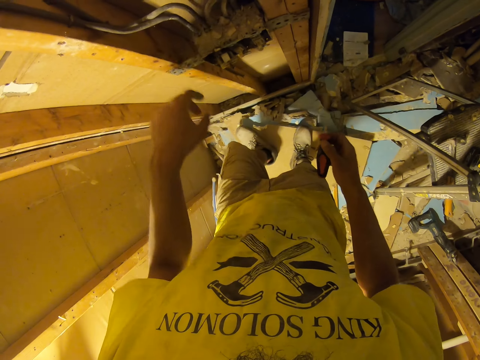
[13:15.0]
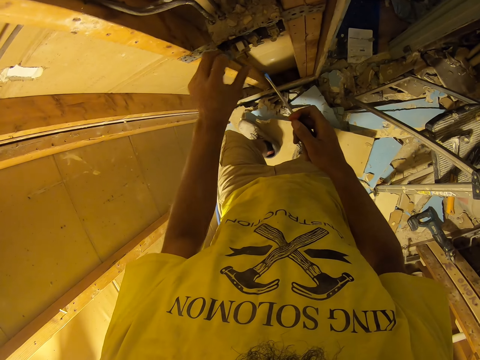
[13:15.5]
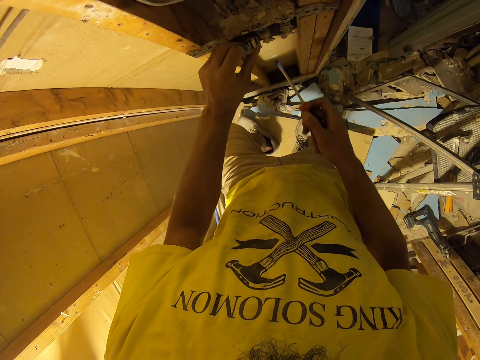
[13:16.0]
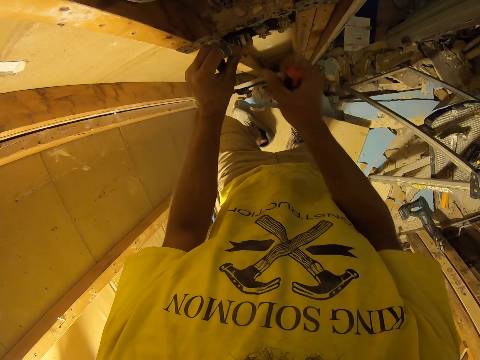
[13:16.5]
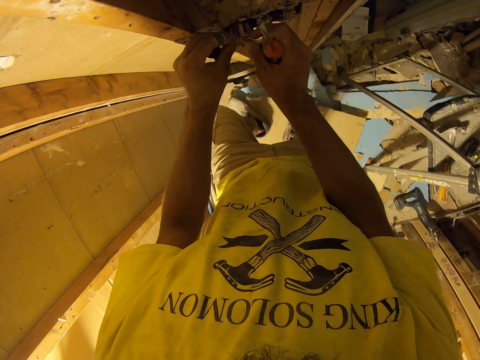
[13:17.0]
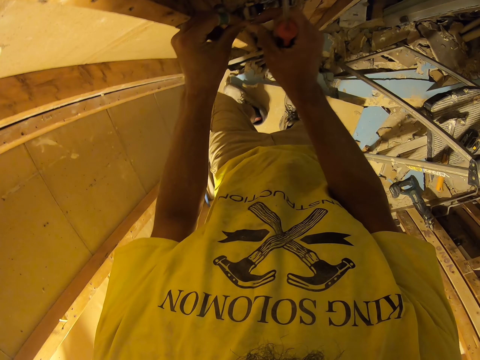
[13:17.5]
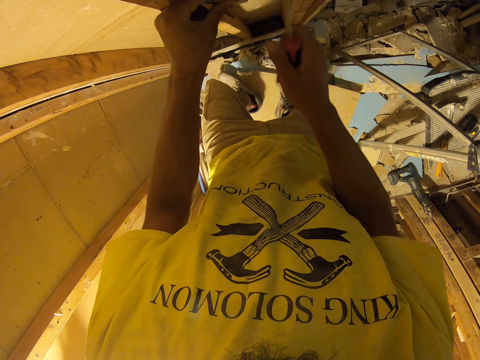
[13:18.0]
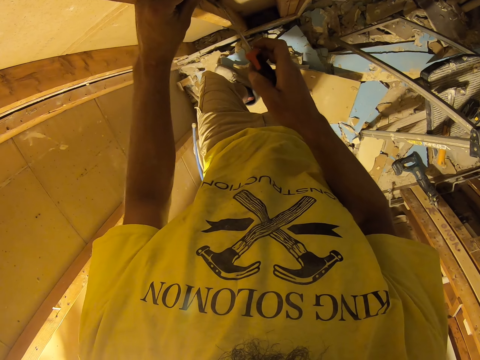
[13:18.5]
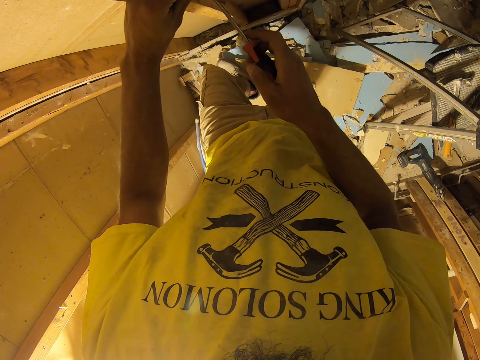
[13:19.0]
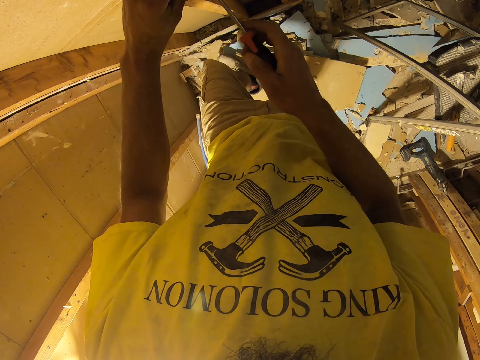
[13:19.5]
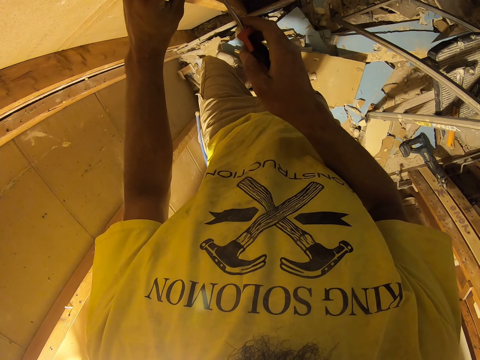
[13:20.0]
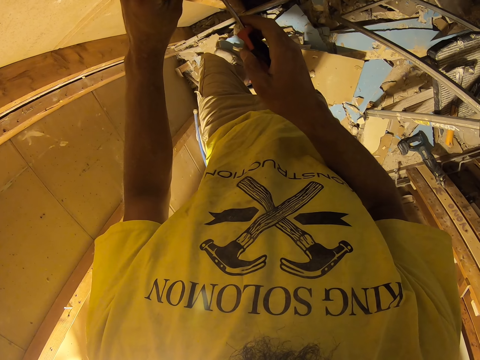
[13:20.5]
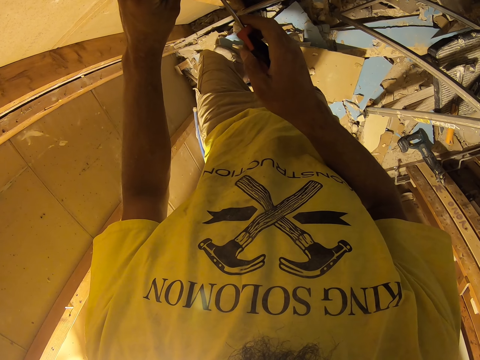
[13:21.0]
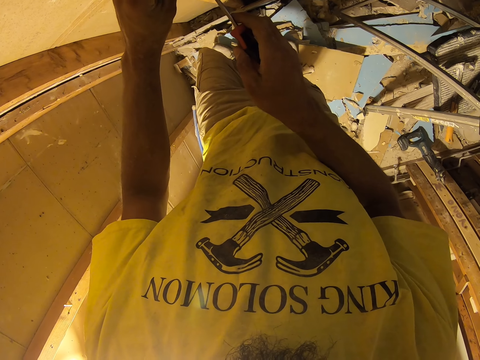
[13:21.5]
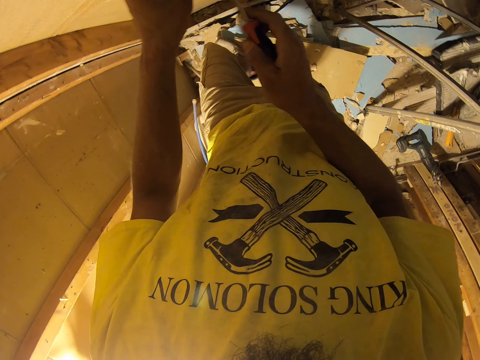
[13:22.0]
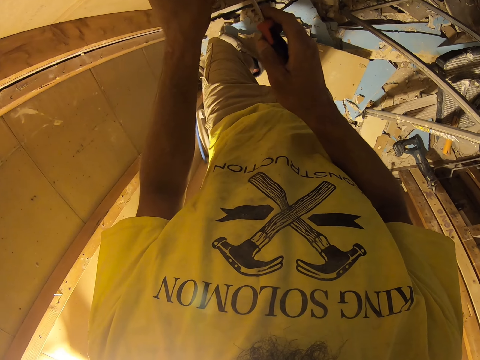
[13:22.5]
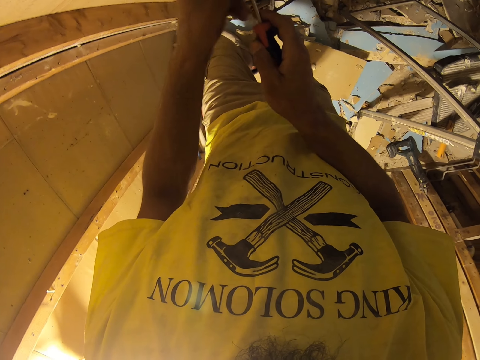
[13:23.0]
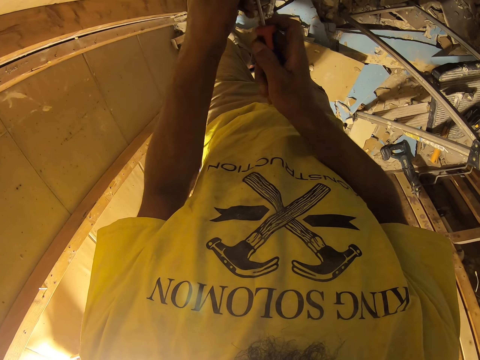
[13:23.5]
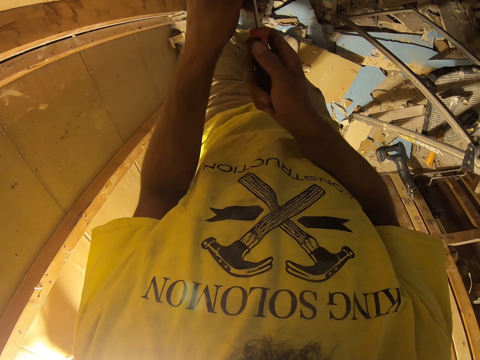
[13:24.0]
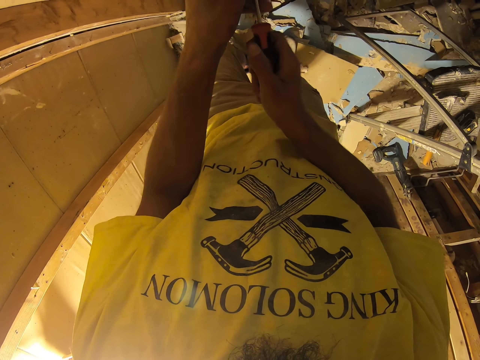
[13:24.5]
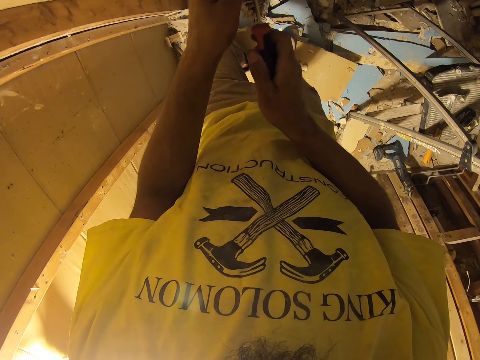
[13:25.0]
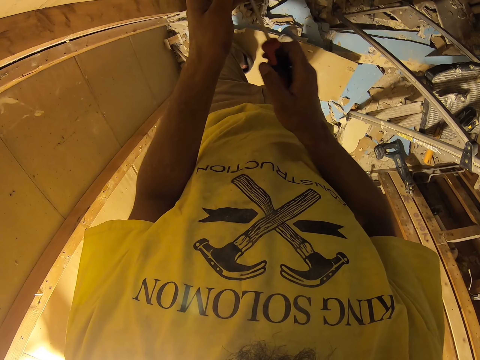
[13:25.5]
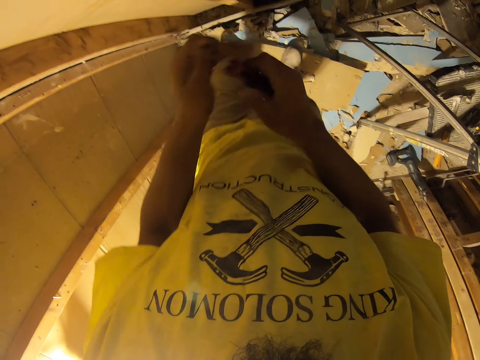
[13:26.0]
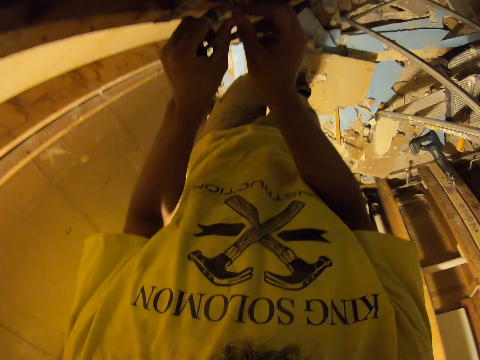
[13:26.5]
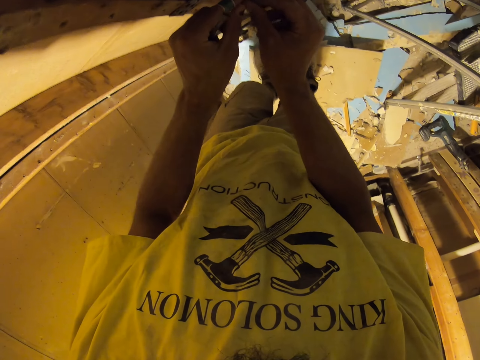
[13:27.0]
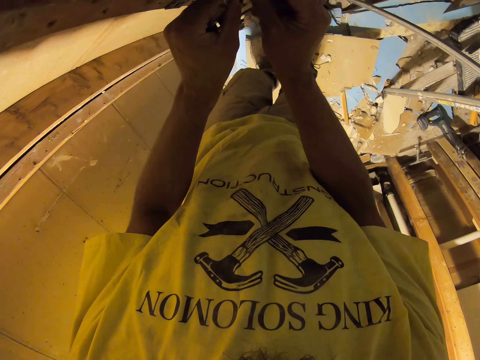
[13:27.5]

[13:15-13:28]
The camera wearer touches a wall socket. They hold the wire on the switch. They remove the screw with the screwdriver. They adjust the screw using a screwdriver.

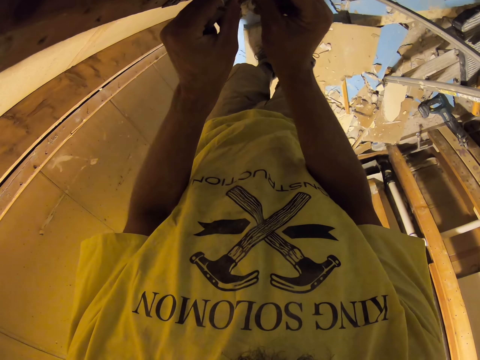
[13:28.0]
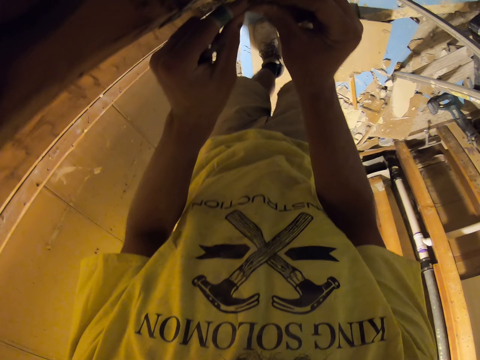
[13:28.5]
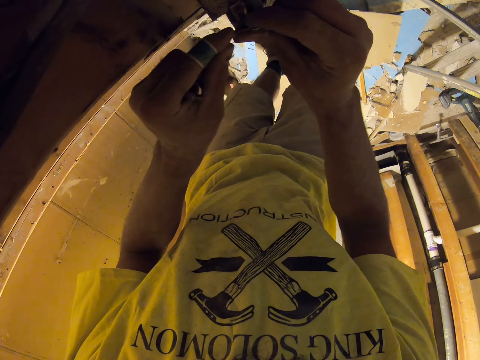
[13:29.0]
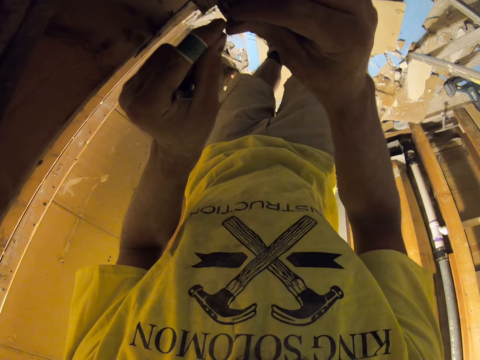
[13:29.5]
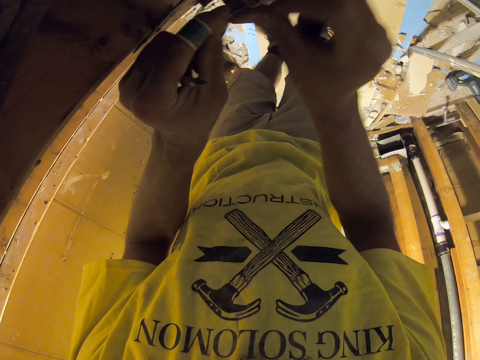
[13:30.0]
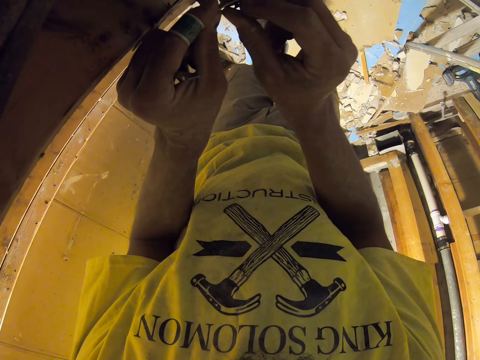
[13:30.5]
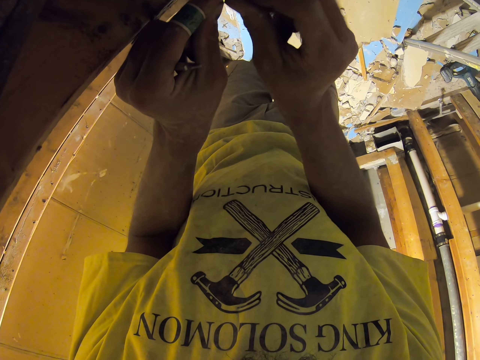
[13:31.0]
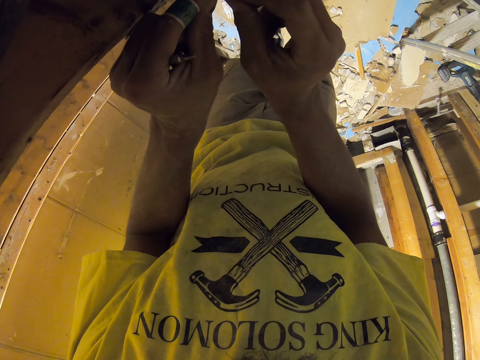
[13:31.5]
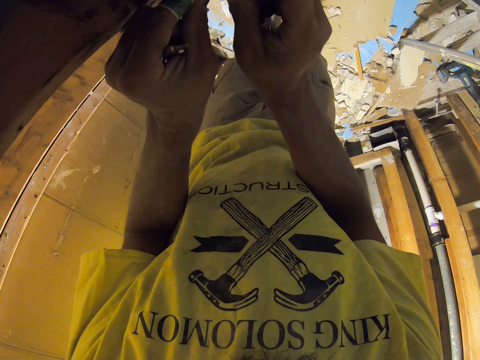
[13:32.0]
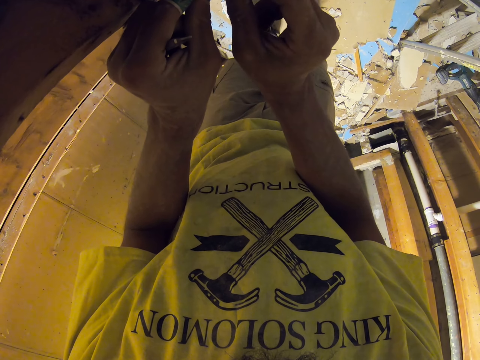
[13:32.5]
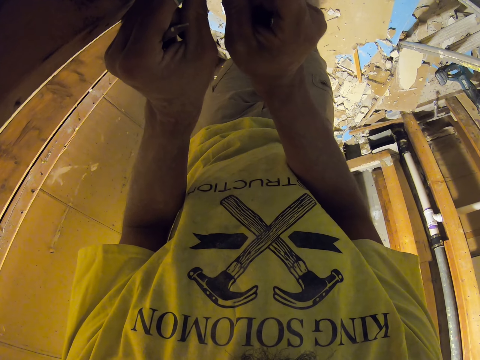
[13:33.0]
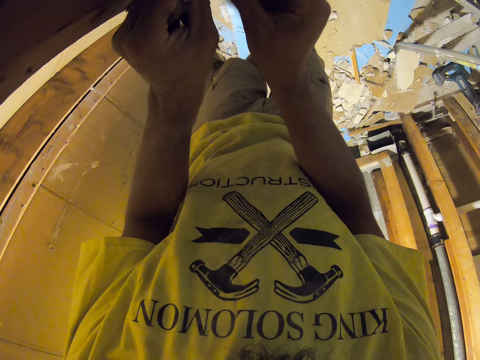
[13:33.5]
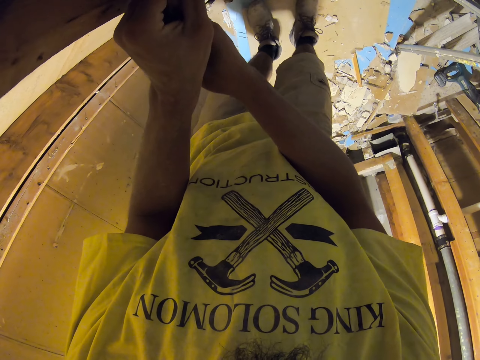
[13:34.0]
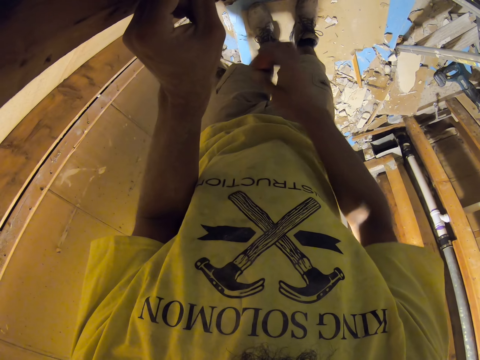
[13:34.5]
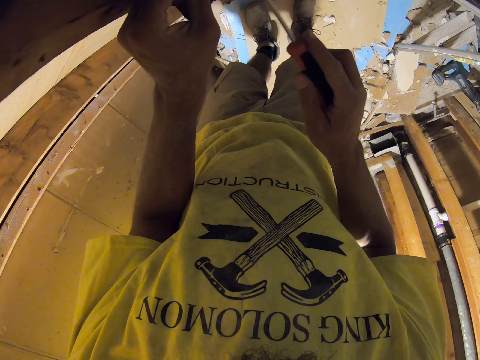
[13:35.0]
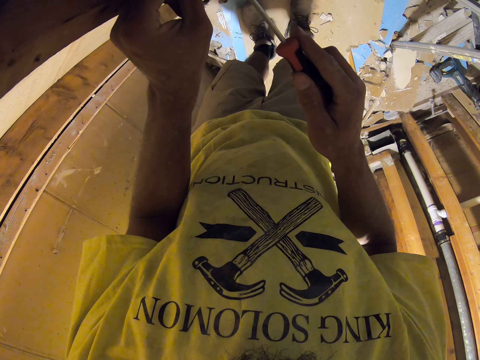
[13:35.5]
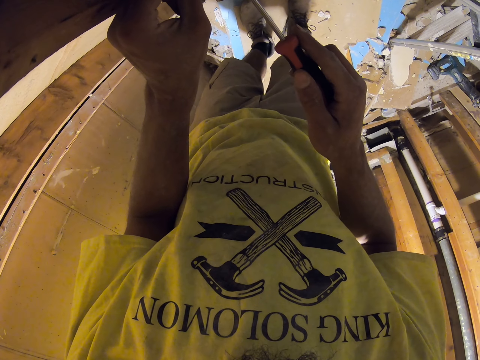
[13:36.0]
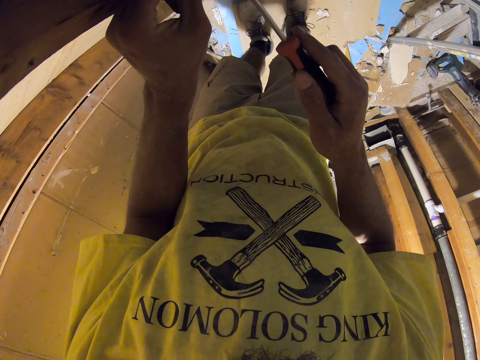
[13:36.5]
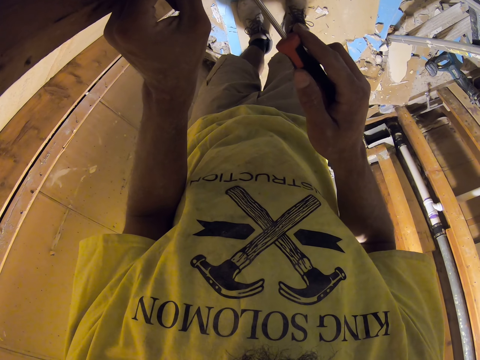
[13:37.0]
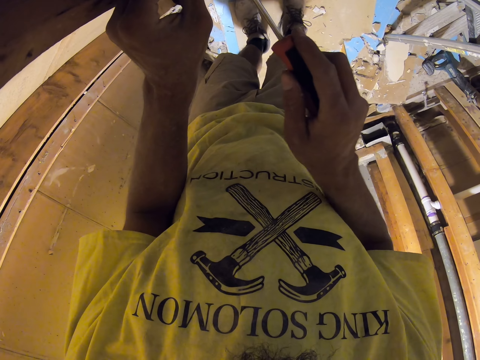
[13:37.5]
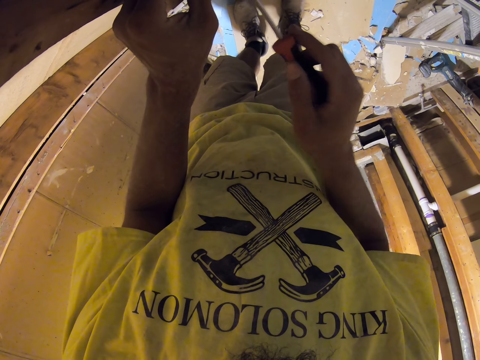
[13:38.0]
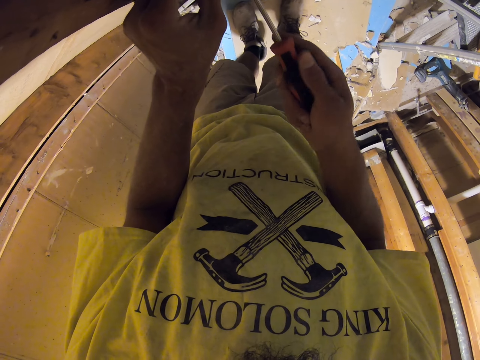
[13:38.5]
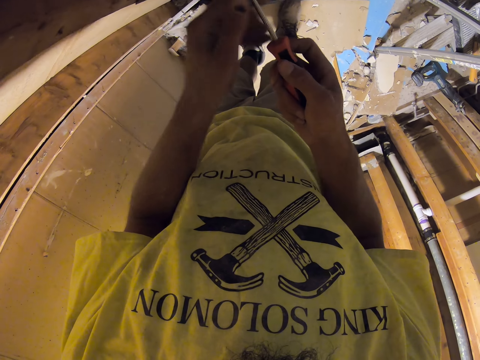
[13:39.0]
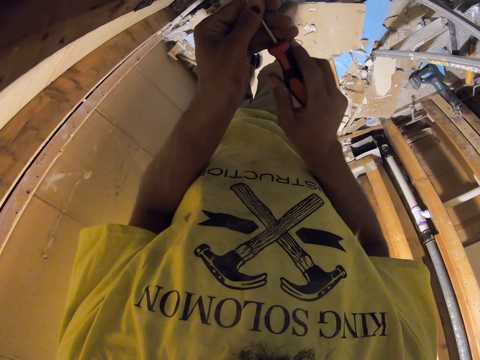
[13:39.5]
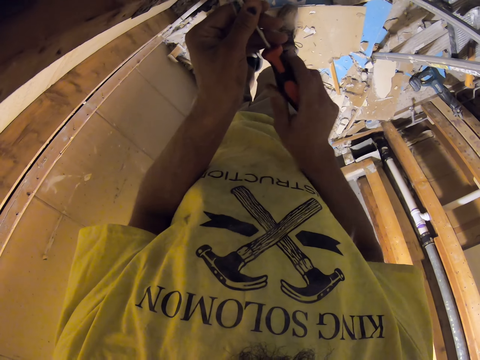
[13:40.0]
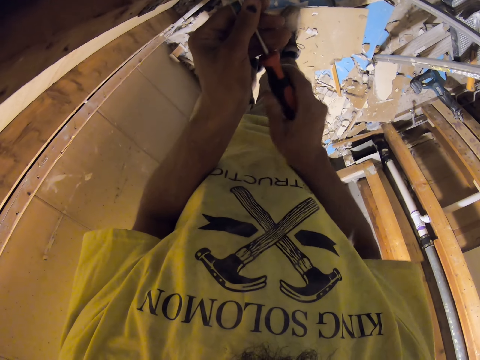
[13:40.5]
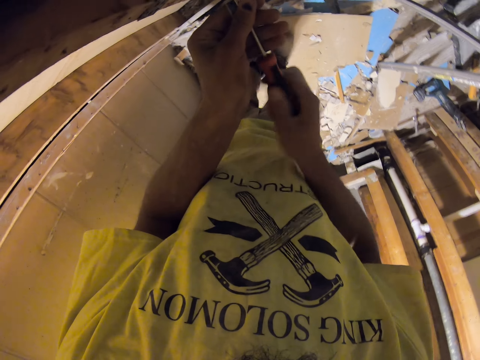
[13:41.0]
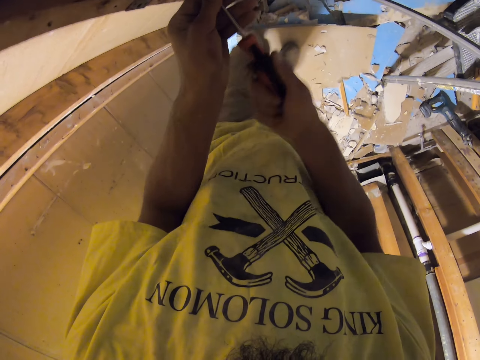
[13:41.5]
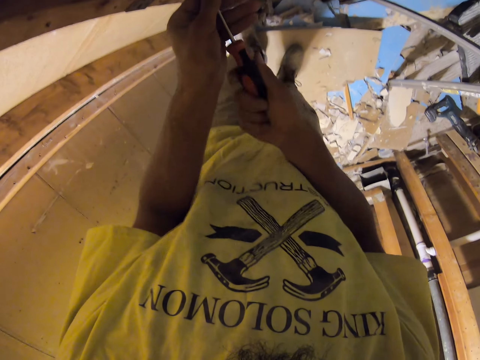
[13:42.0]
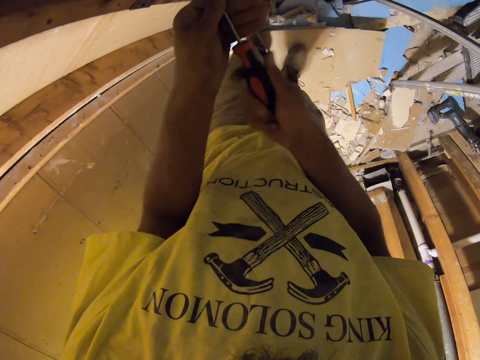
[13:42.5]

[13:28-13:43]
The camera wearer holds something. They insert the screw. They fit in the screw.
